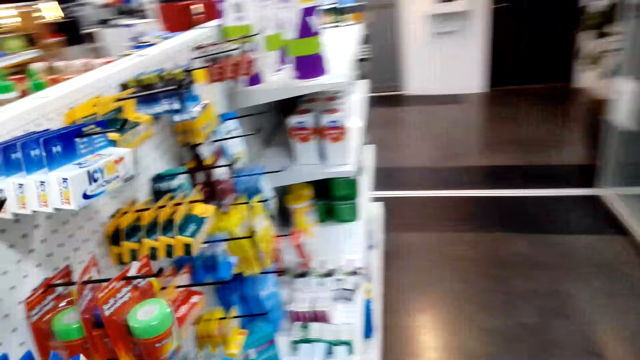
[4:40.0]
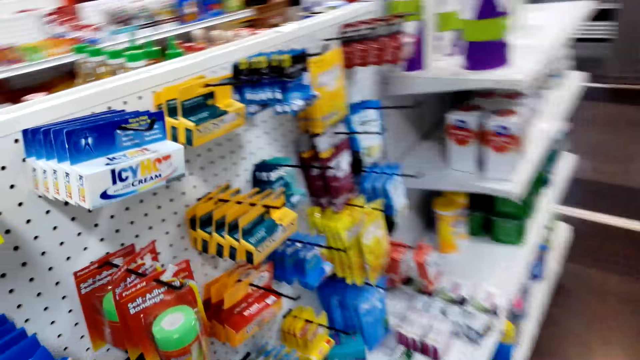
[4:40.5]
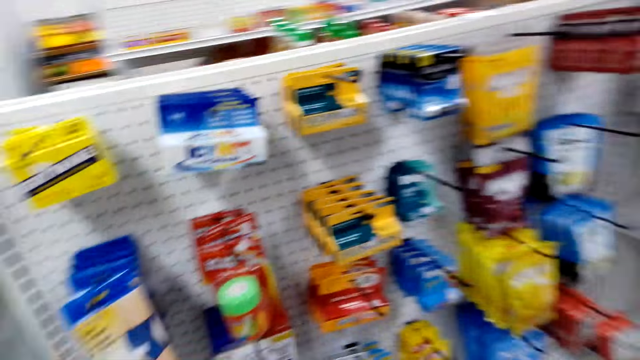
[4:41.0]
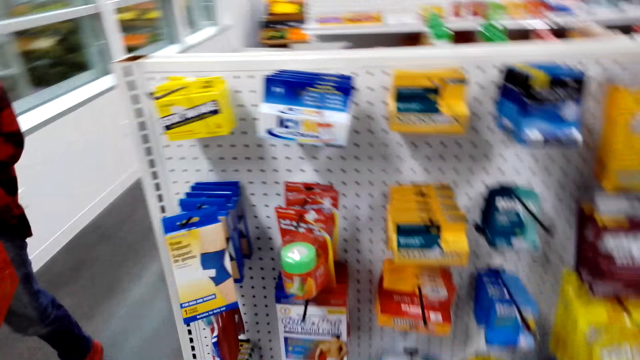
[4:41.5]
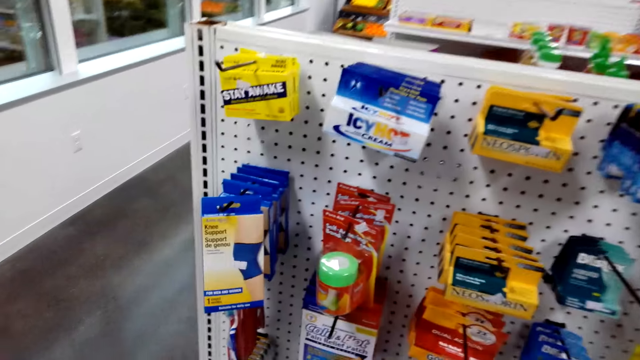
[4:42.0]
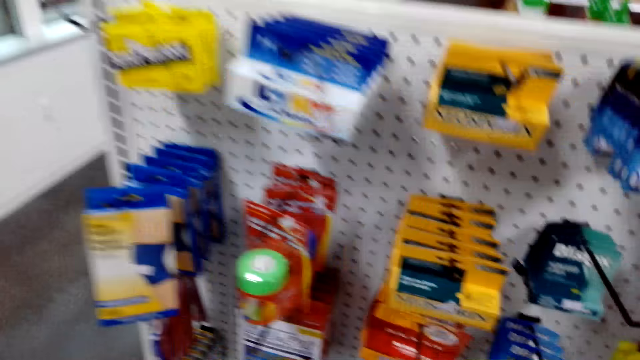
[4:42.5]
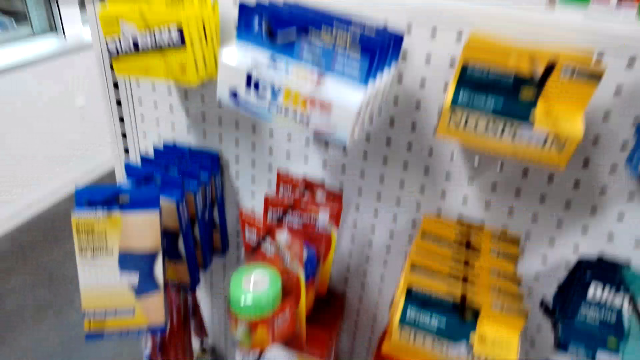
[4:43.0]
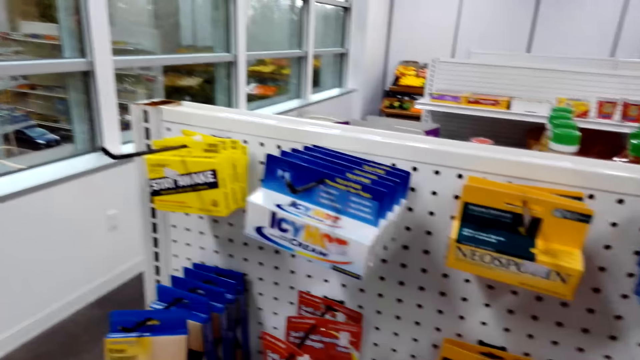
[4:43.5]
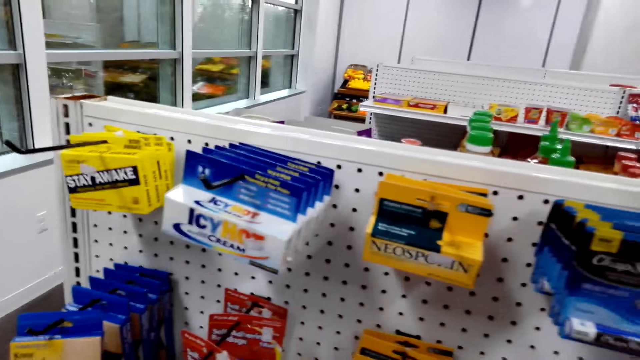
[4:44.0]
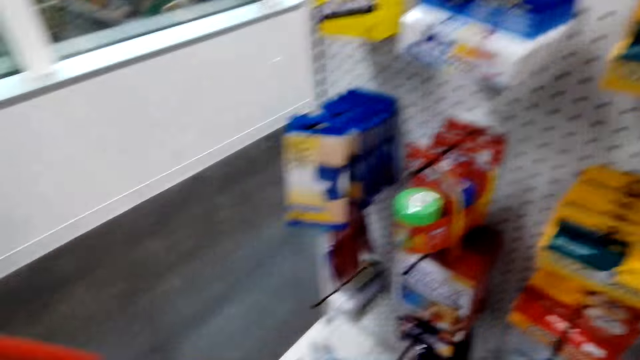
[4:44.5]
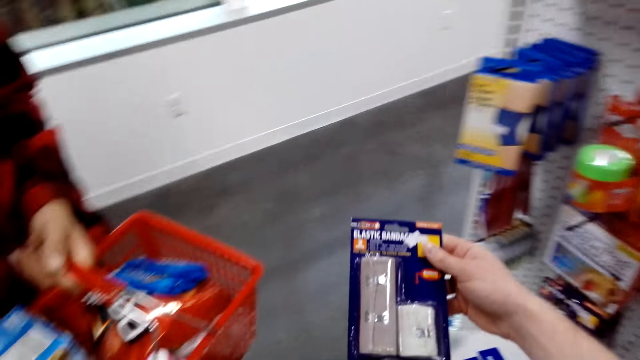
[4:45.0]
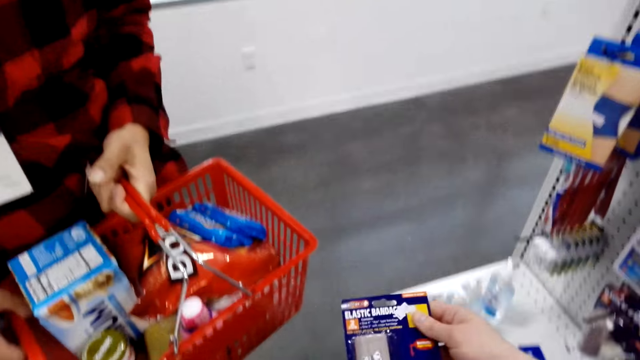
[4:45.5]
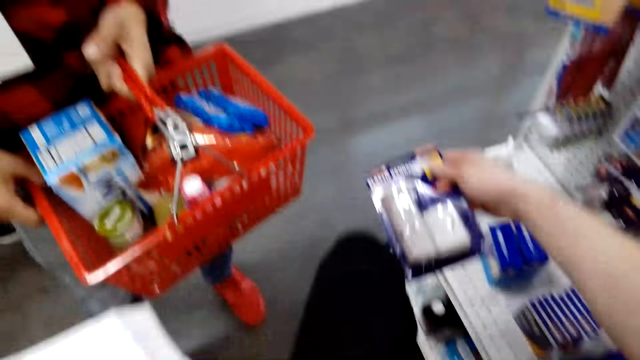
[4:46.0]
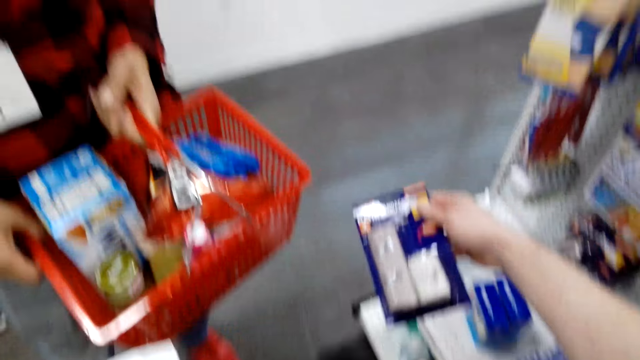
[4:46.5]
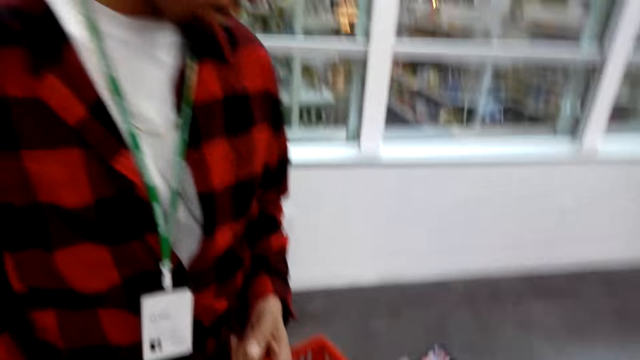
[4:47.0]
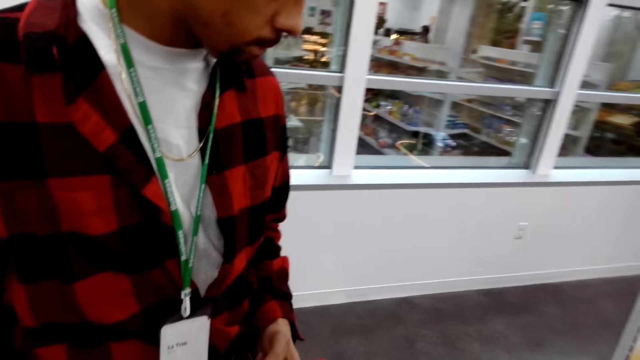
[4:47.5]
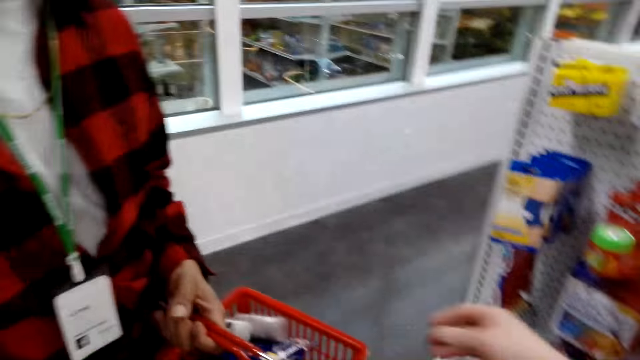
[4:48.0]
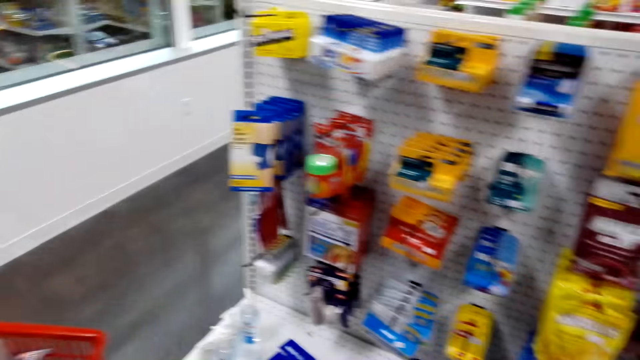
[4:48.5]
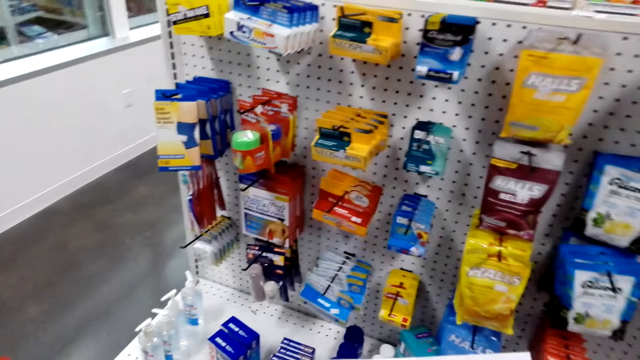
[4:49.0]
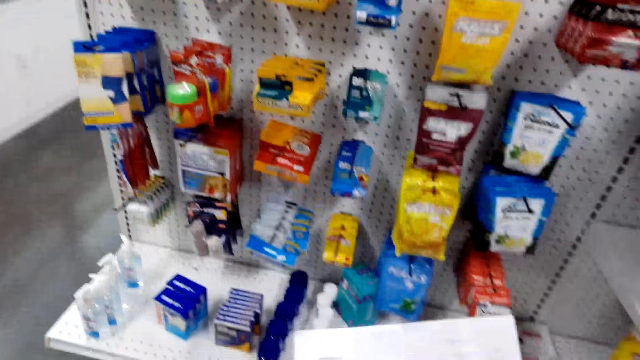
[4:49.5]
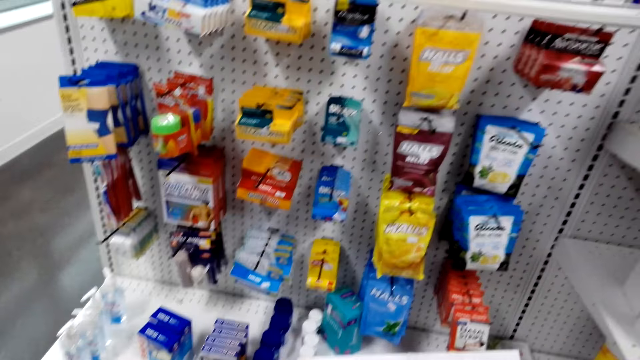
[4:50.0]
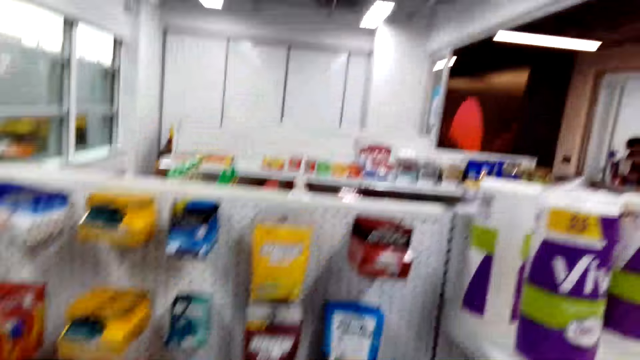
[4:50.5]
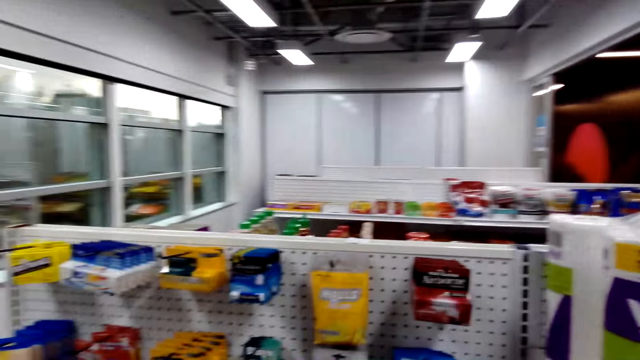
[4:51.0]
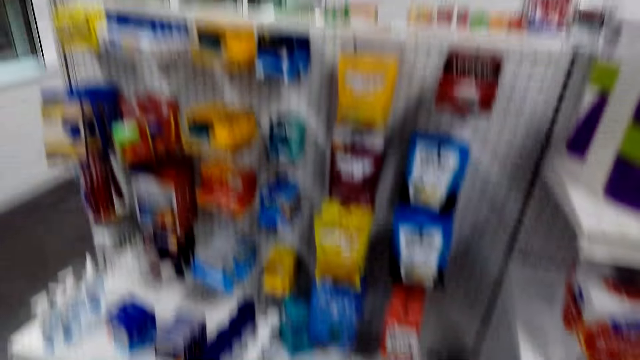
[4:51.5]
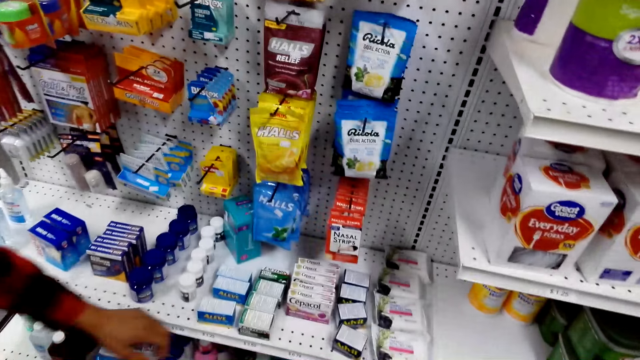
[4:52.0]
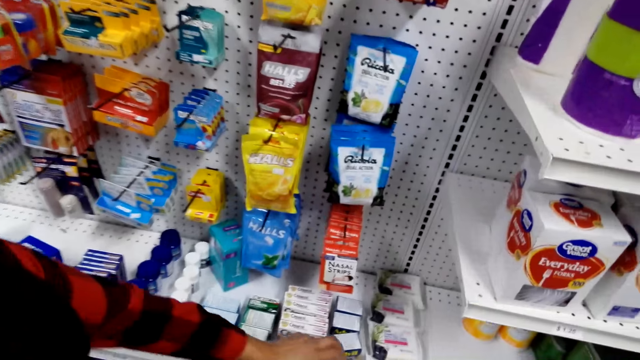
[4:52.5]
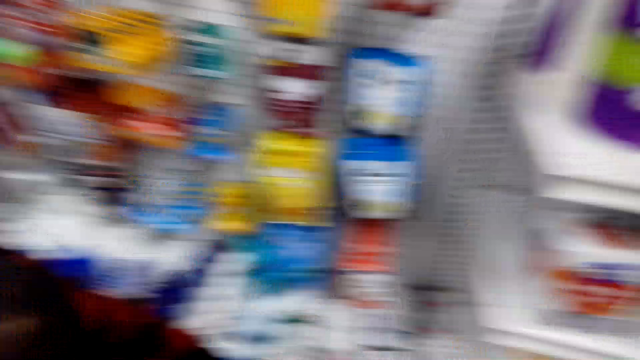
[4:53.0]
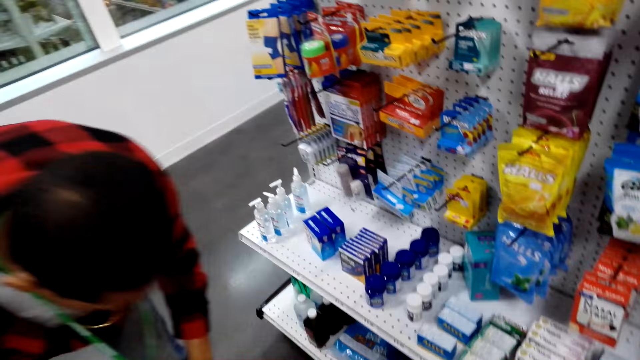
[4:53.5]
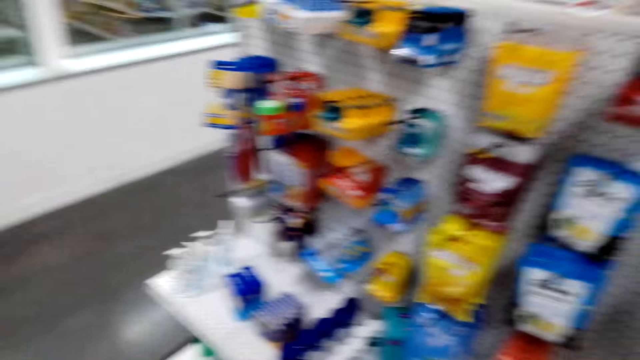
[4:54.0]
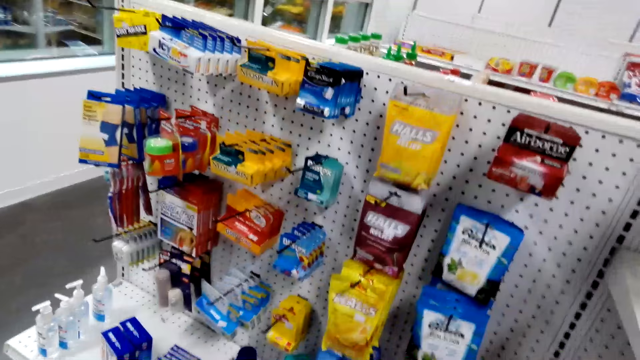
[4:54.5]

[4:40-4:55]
The man walks around the shop. The camera wearer picks up a bandage. They raise up the left leg. They put the bandage in the shopping basket. They hold a paper. Another man bends down. The other man picks items.

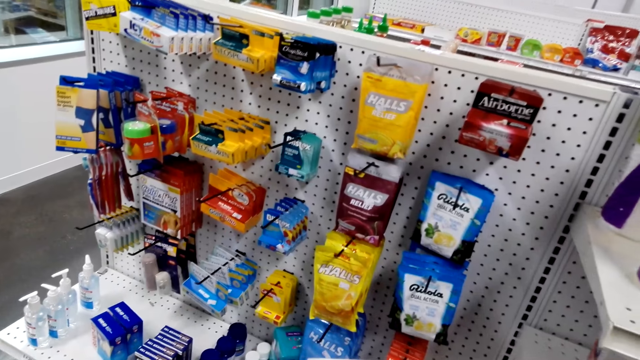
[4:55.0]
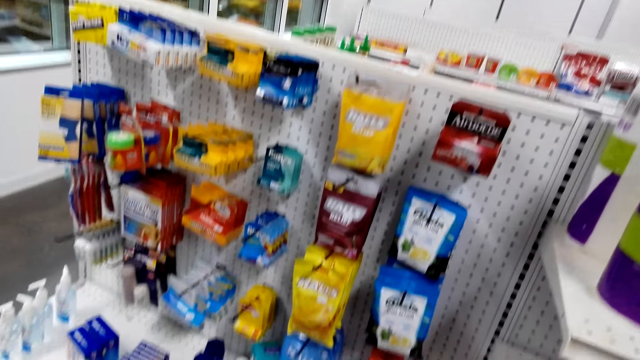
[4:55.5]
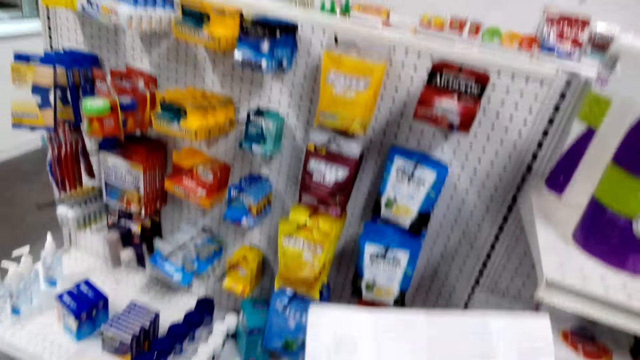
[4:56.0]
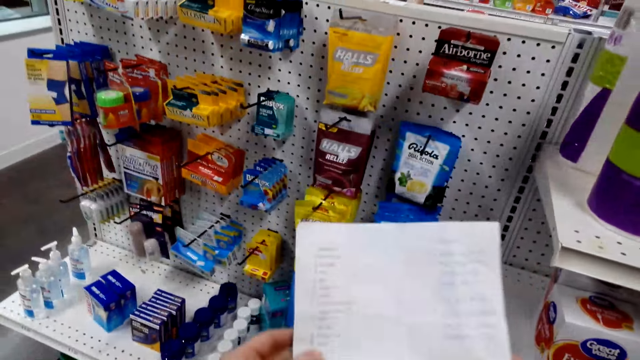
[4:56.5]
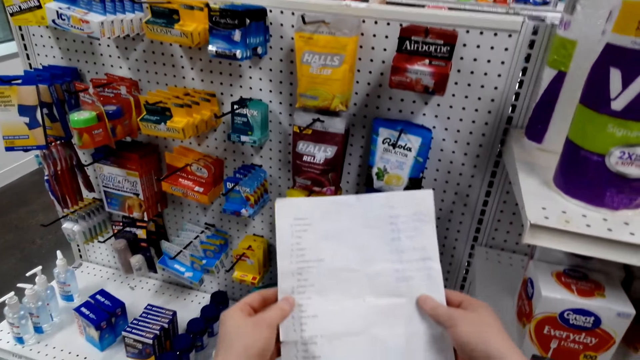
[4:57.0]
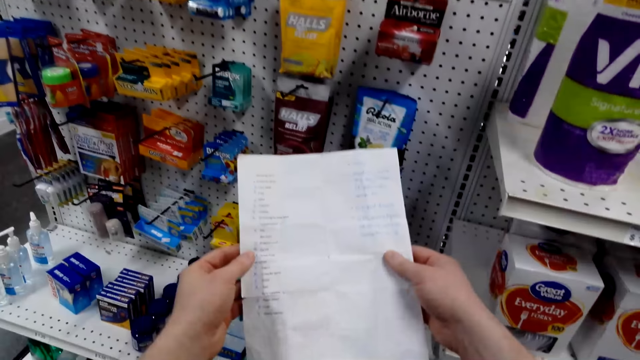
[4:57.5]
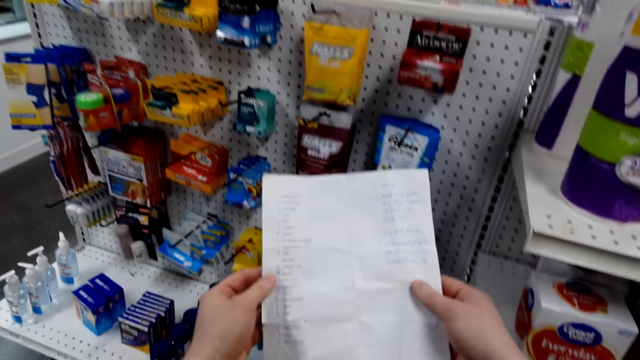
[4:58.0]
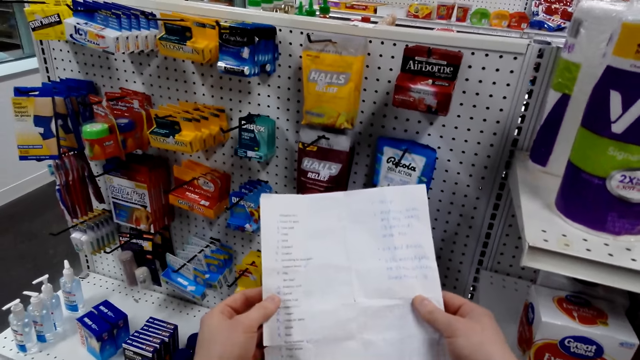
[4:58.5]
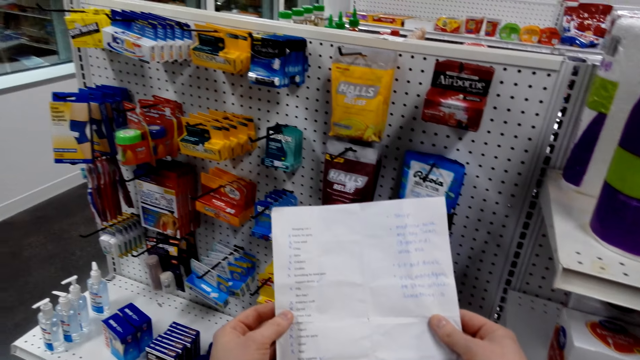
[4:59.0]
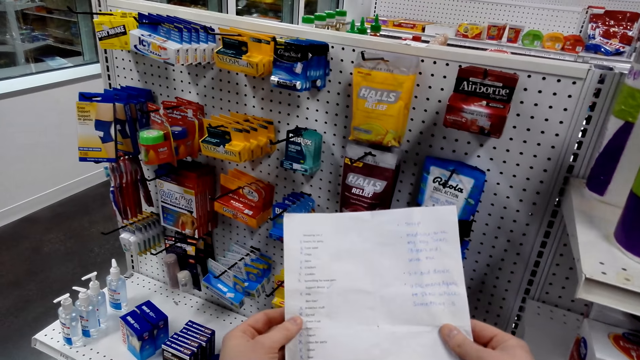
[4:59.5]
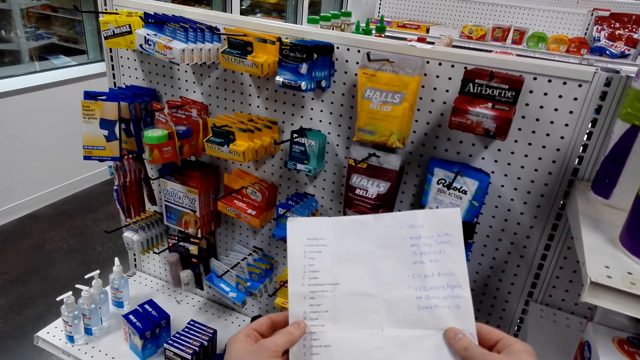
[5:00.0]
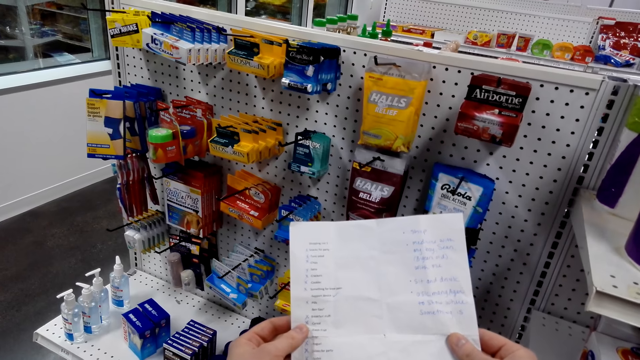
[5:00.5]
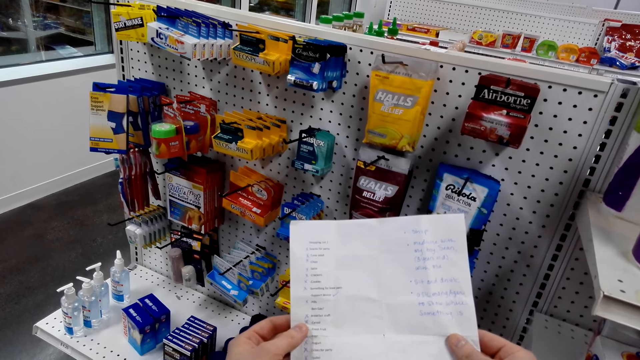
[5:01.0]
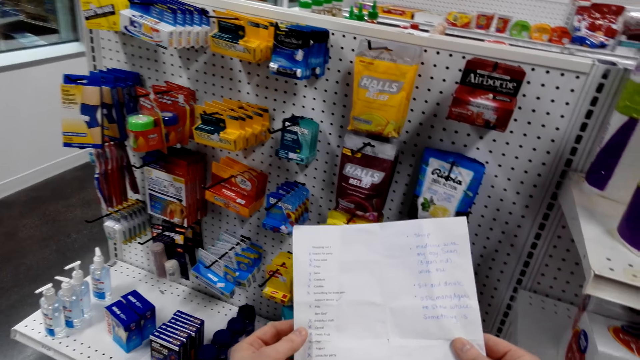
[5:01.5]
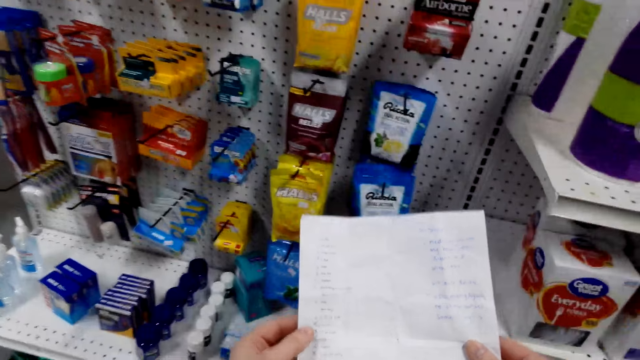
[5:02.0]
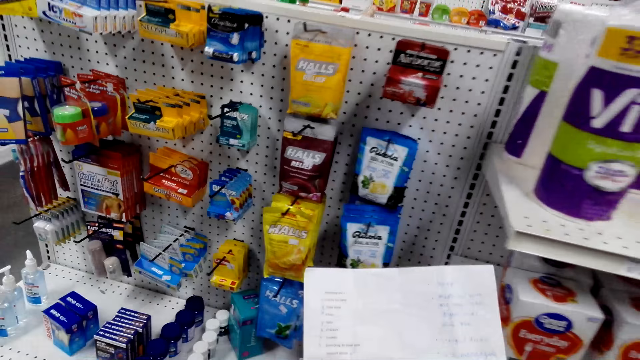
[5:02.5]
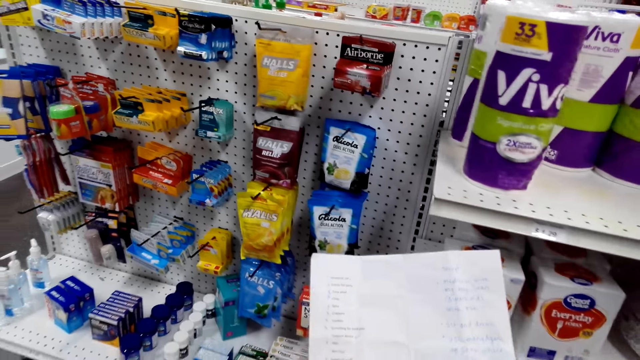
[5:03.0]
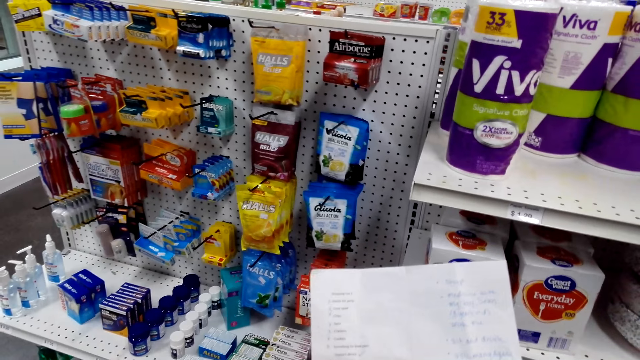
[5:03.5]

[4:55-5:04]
The camera wearer holds a sheet of paper. They look at the paper.
